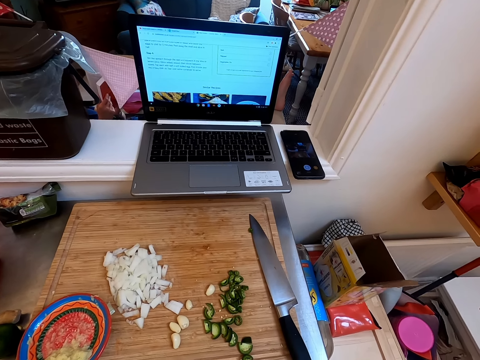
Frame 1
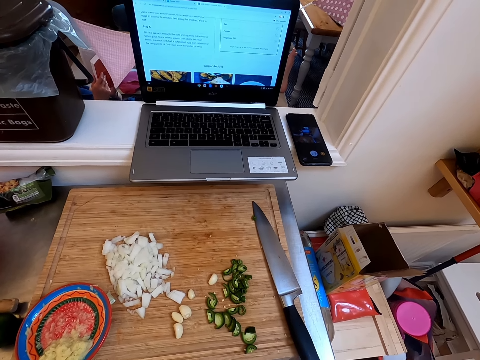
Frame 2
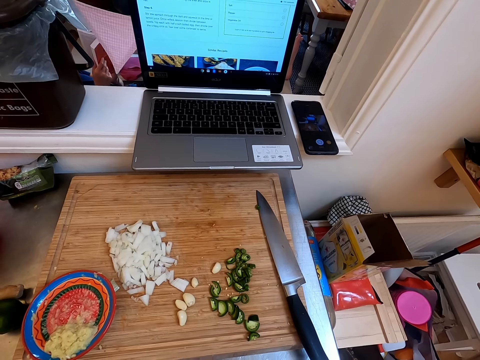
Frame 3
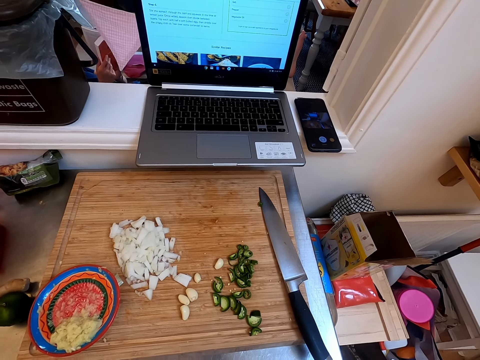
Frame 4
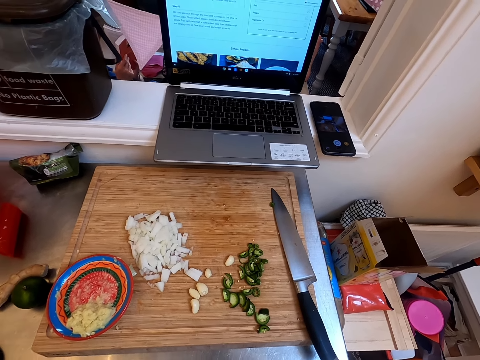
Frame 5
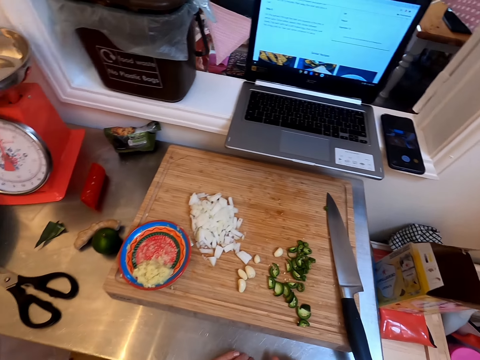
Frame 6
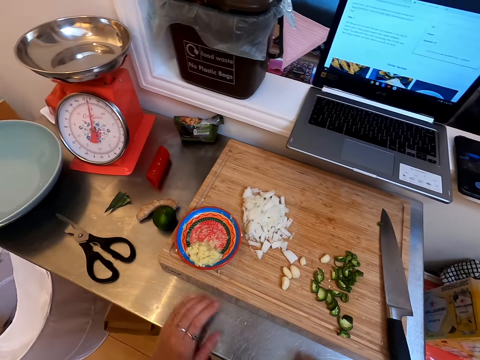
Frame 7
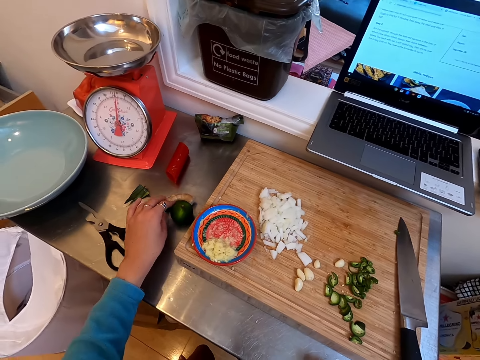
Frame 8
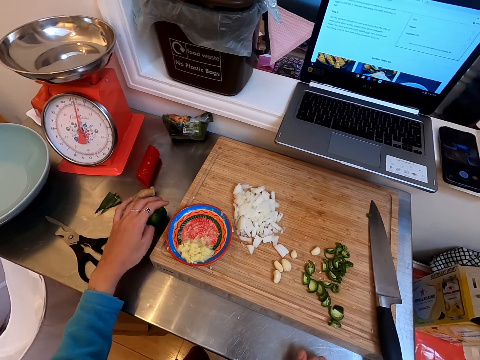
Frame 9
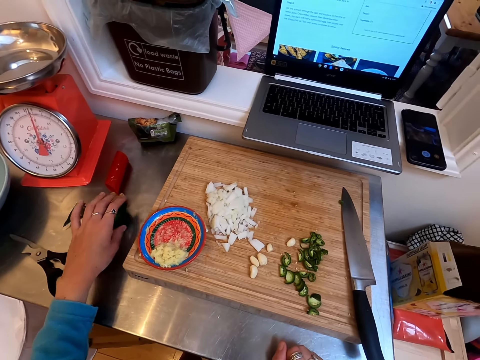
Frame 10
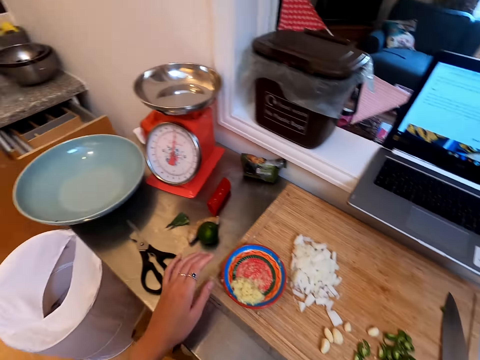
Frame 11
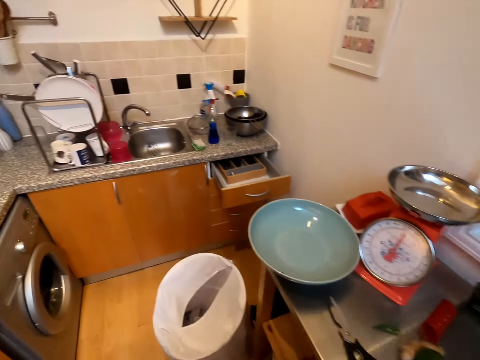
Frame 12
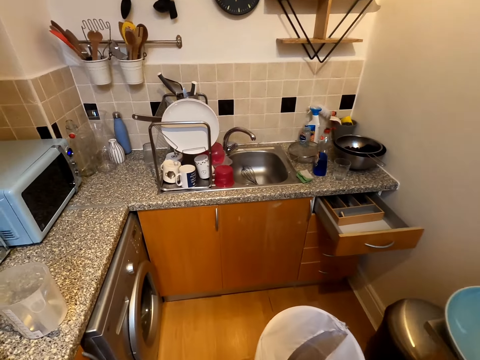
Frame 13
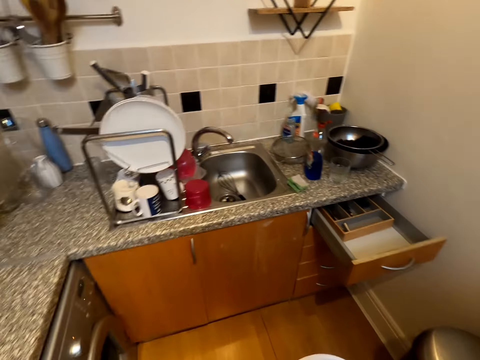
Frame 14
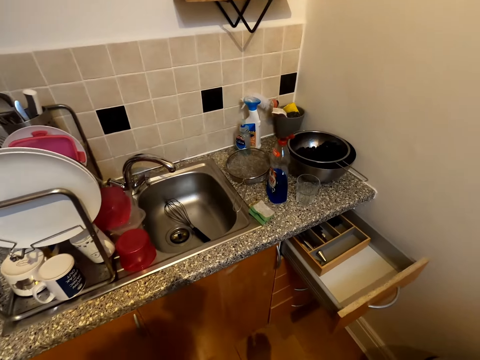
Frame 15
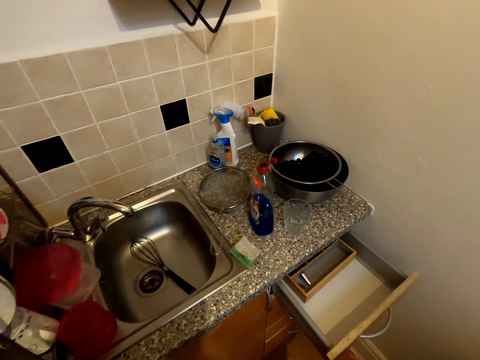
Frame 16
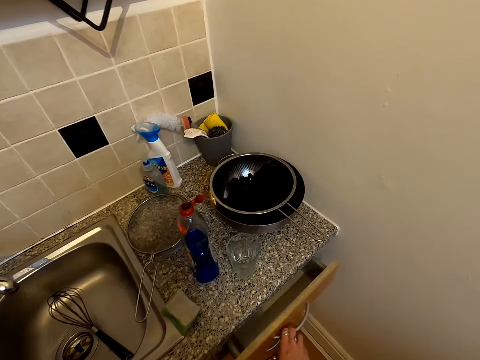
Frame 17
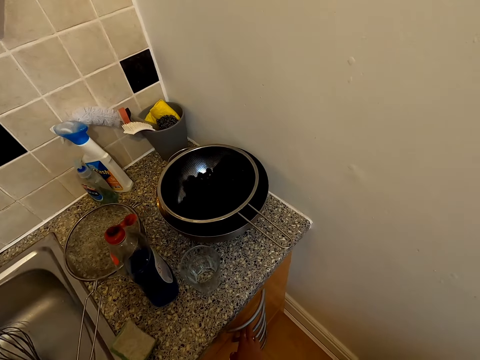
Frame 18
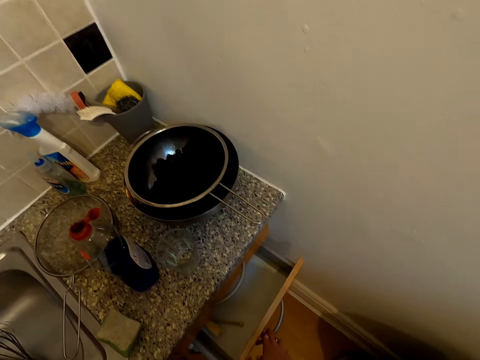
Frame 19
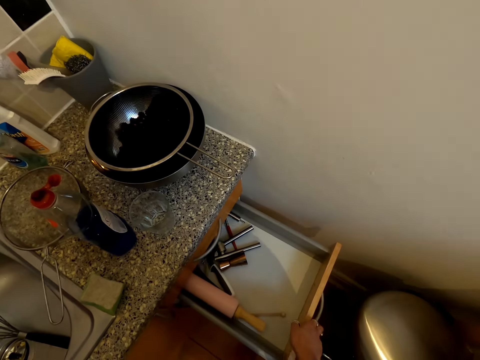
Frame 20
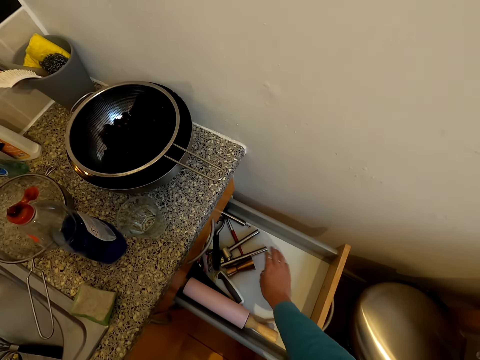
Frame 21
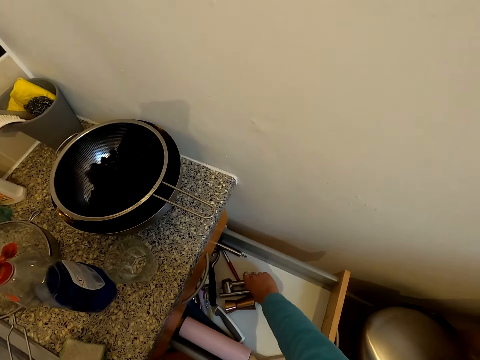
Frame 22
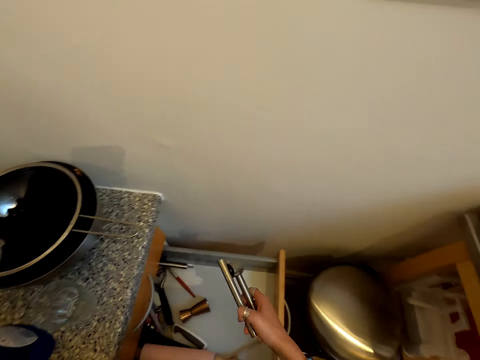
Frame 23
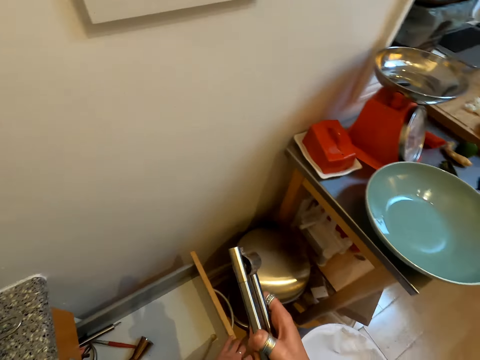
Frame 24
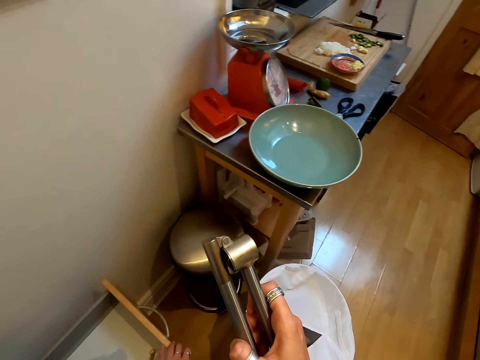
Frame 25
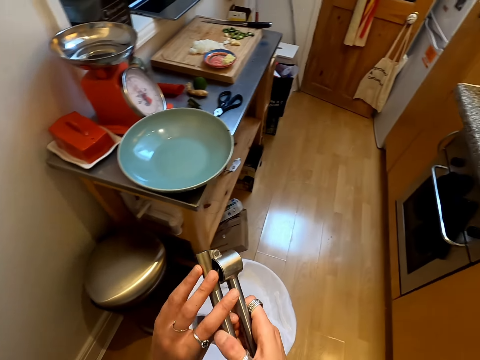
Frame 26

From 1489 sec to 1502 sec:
The camera wearer looks around. They move the ginger aside on the counter. They walk around. They close the drawer. They open the cupboard or drawer. They pick a garlic crusher.

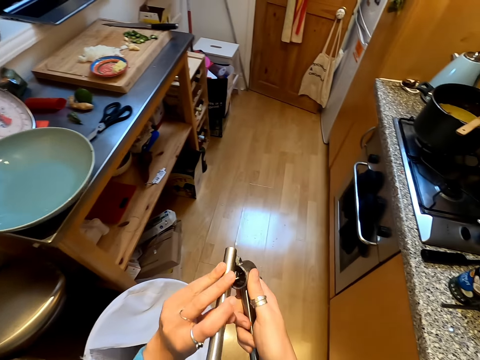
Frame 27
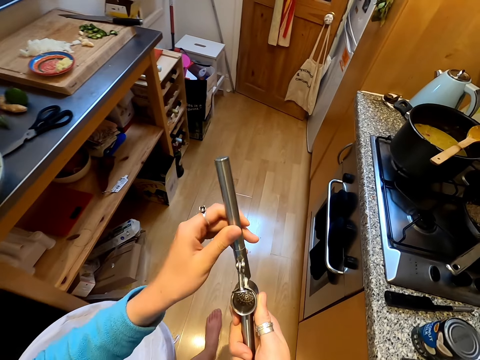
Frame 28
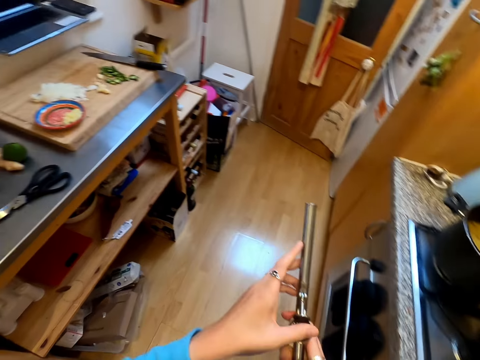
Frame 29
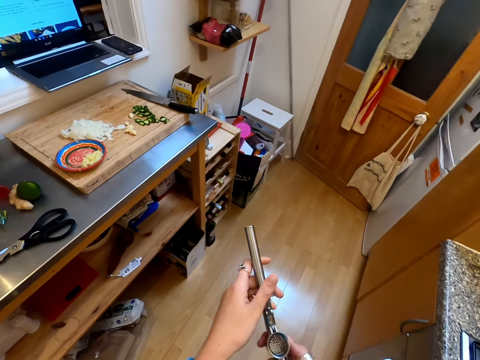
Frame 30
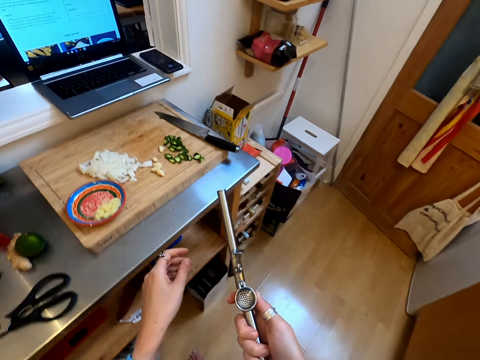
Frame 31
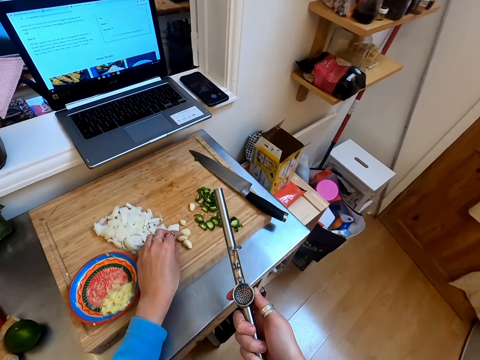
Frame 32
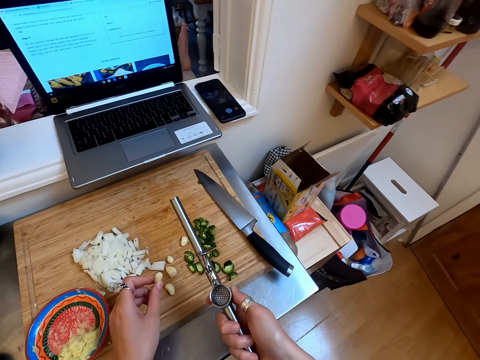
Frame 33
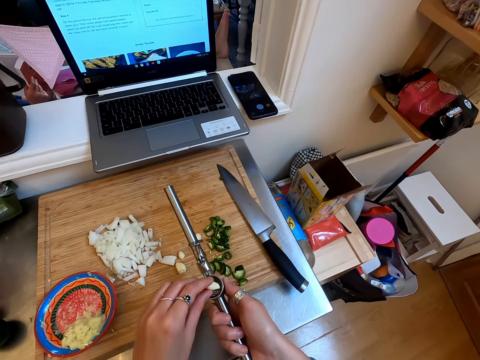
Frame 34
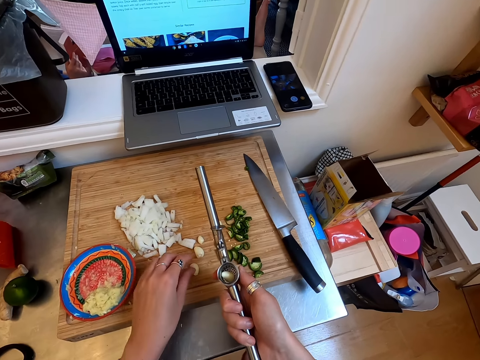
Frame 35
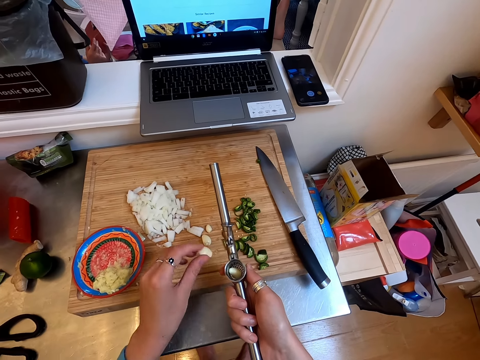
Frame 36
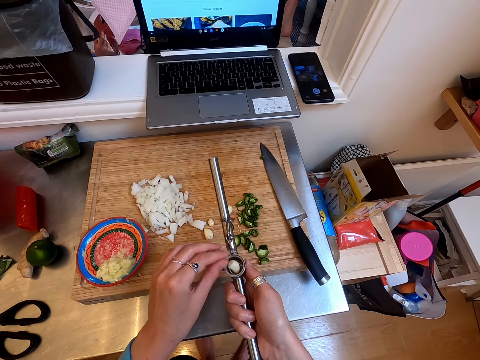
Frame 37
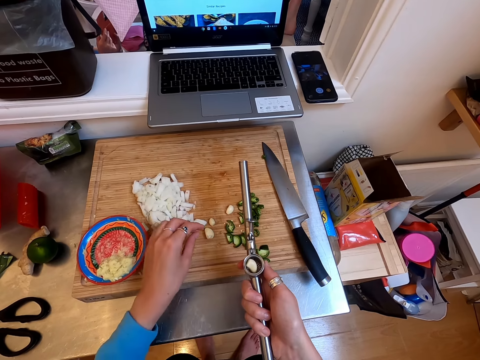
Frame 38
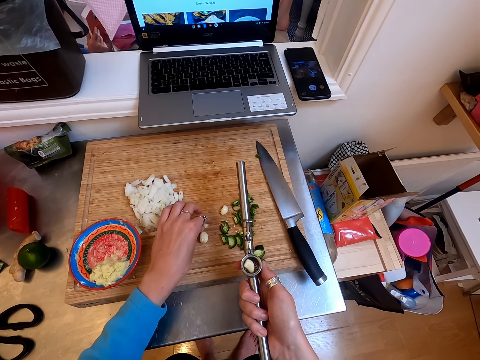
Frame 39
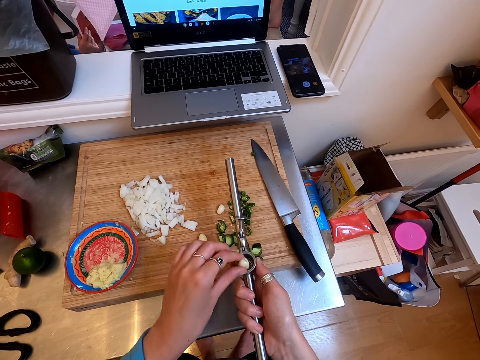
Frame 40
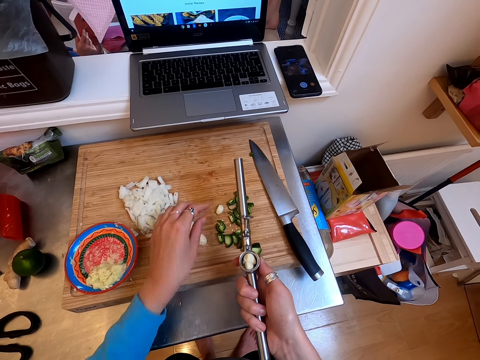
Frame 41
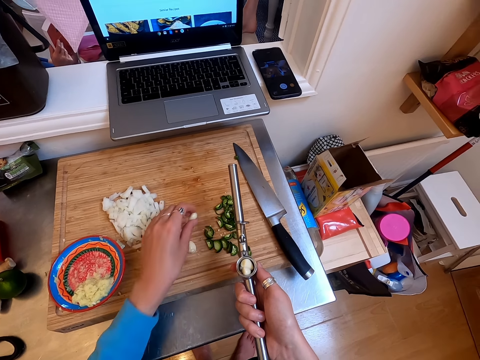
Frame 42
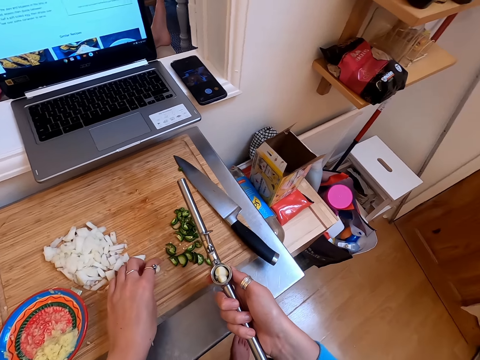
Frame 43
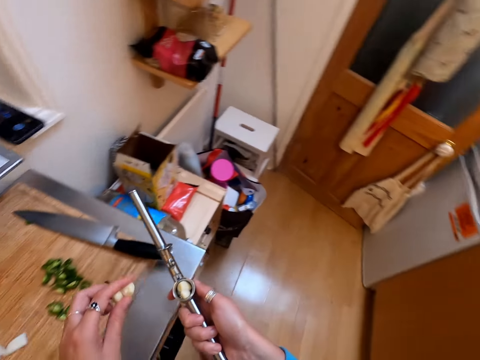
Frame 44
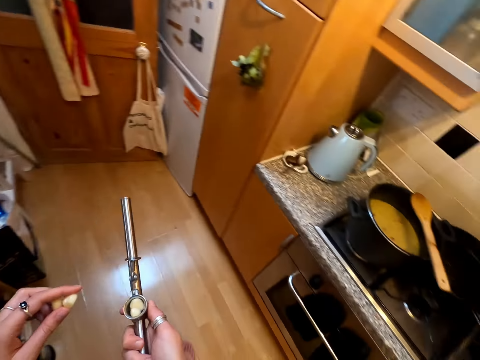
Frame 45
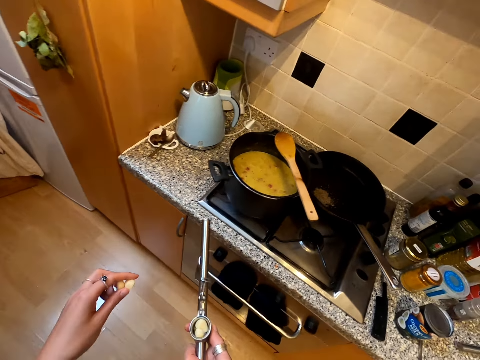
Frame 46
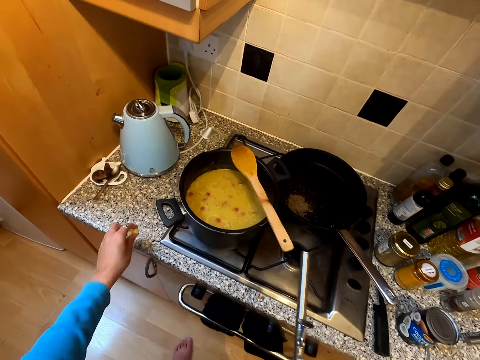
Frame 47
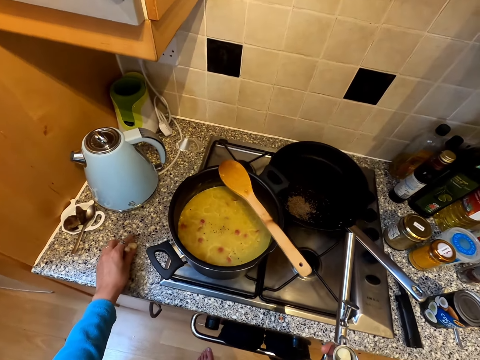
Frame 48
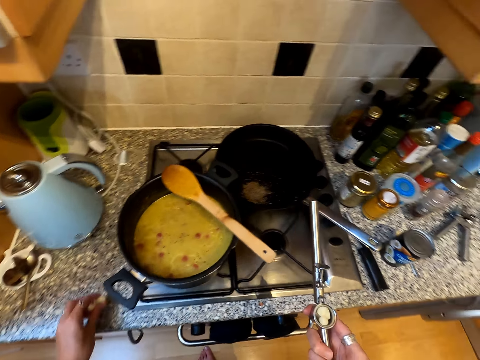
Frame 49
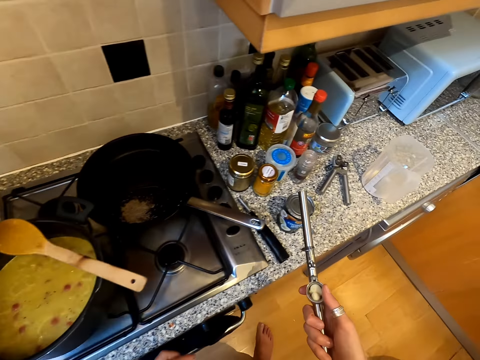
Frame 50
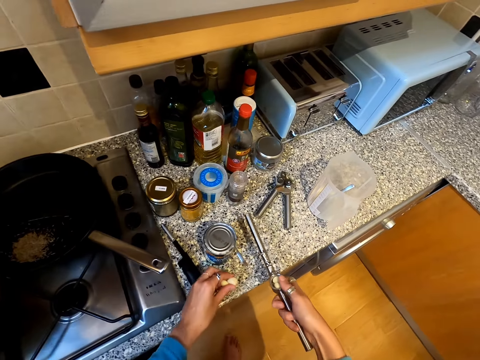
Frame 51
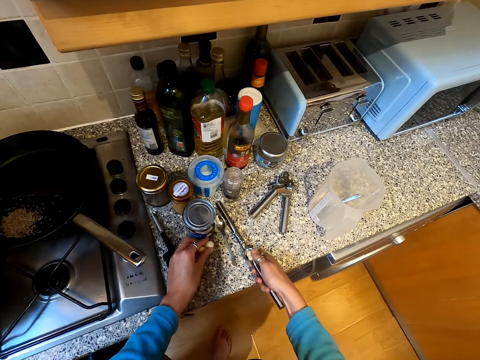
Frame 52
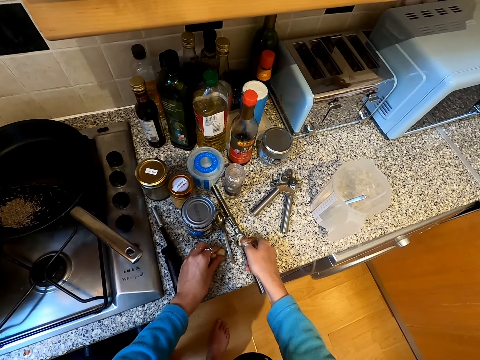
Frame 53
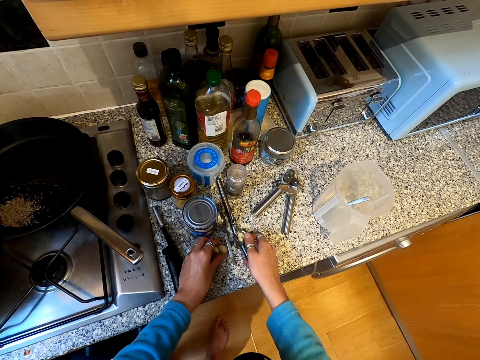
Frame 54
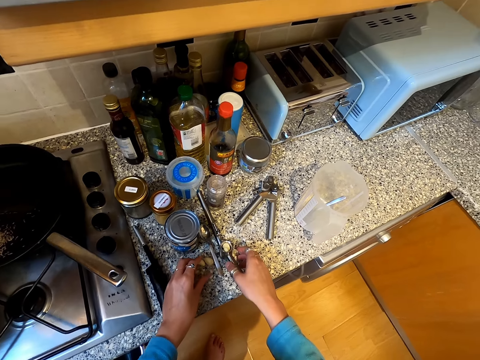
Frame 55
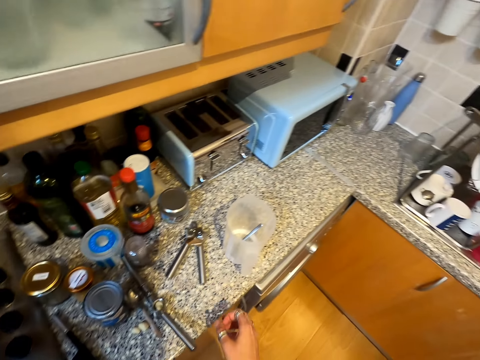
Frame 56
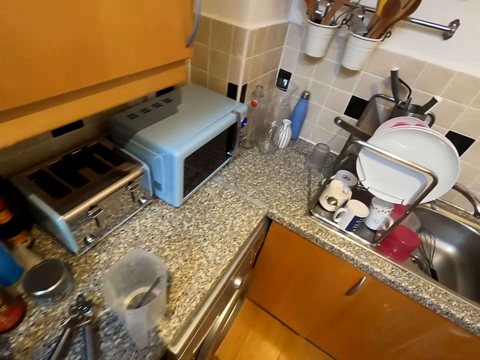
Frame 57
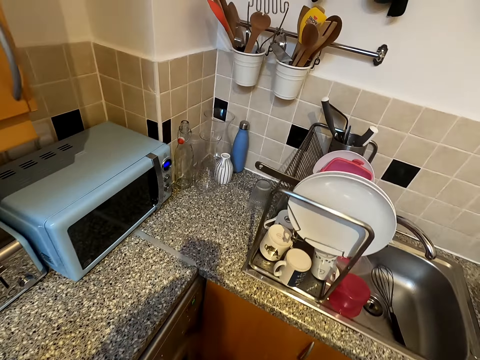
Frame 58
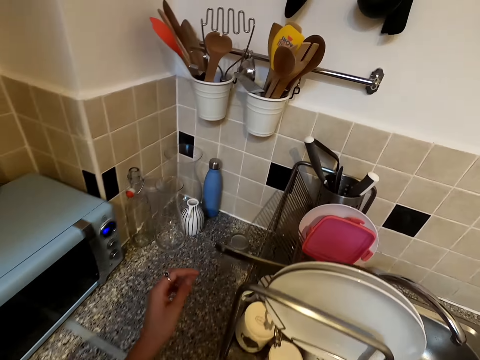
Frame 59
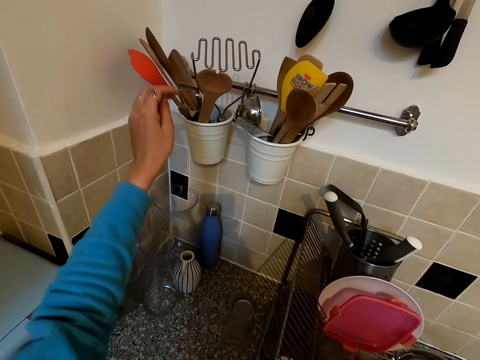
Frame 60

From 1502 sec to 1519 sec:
The camera wearer straightens a garlic crusher. They walk around. They pick up a ginger. They put the ginger or garlic in the crusher. They walk around. They place the garlic on the counter. They place the garlic crusher on the counter. They walk around.
